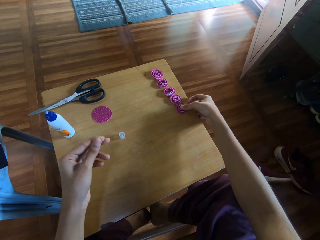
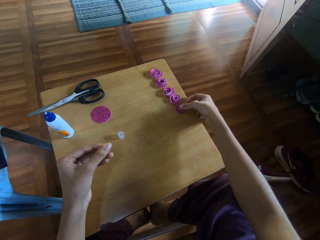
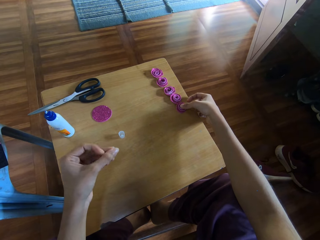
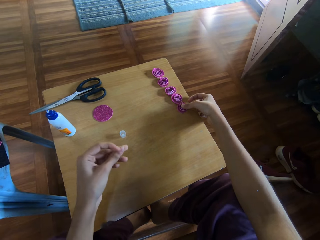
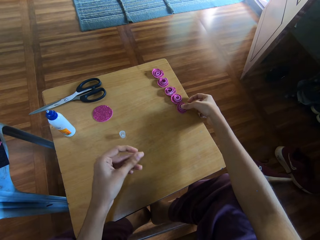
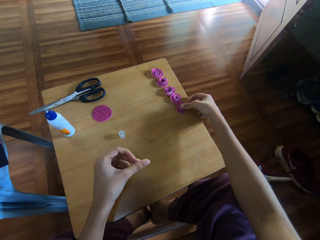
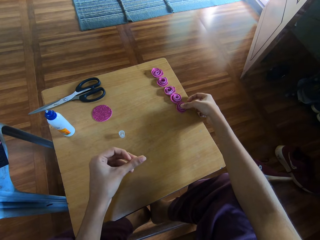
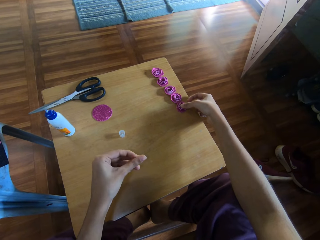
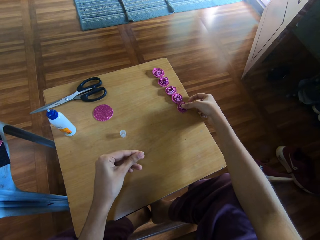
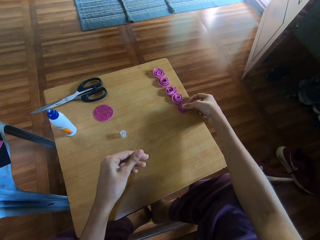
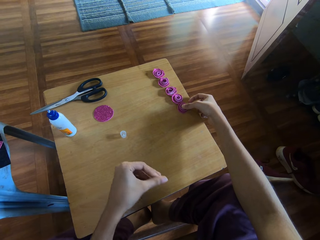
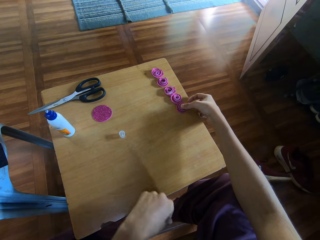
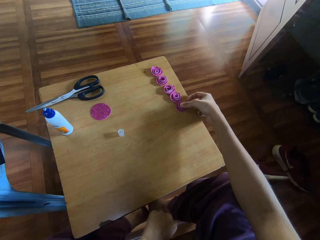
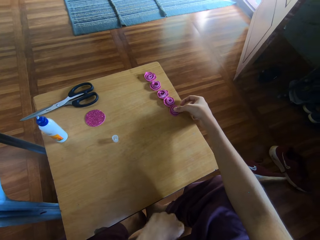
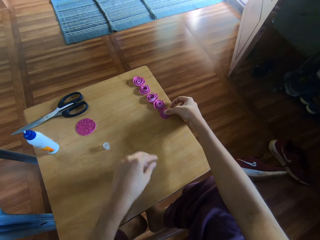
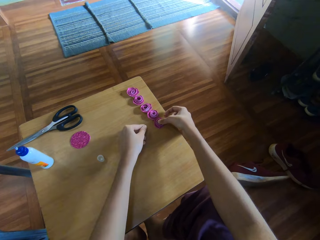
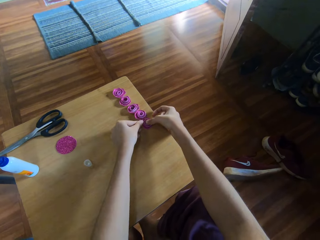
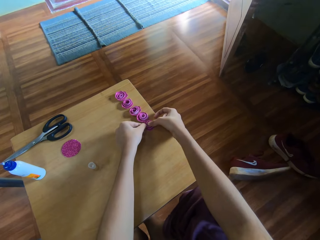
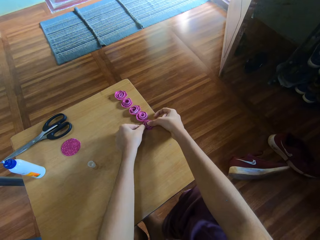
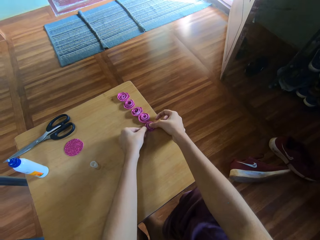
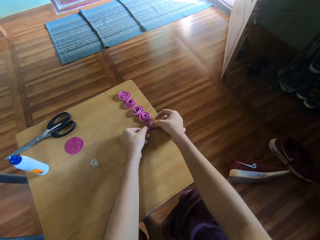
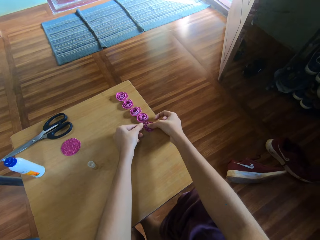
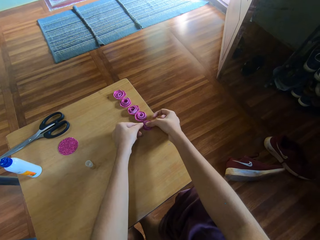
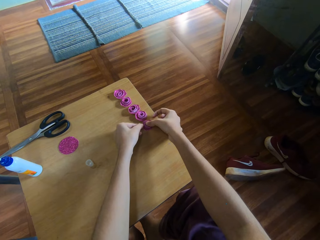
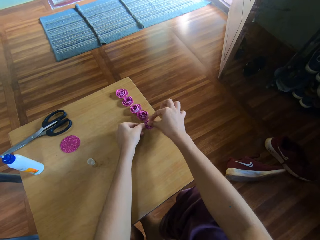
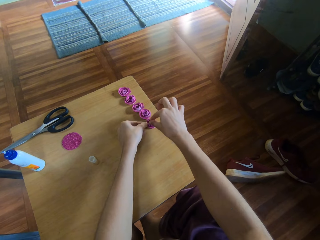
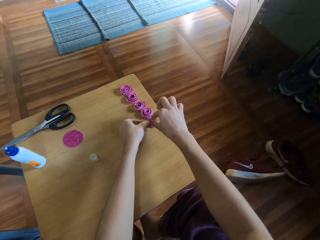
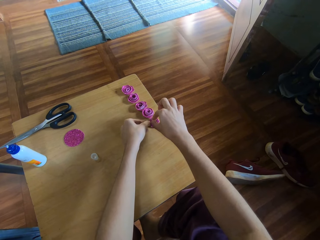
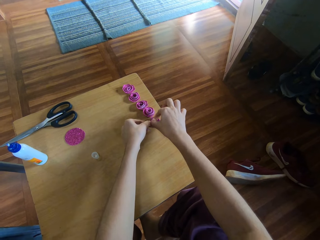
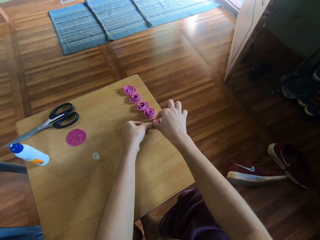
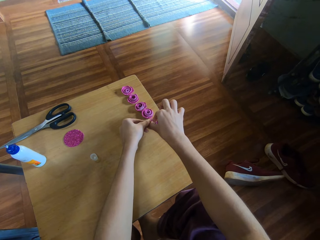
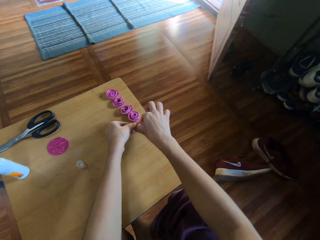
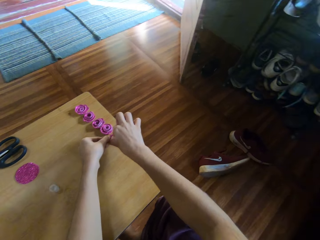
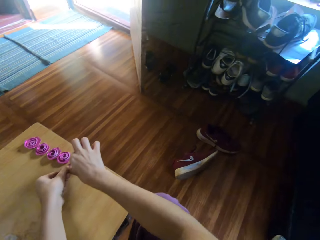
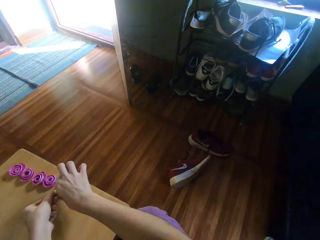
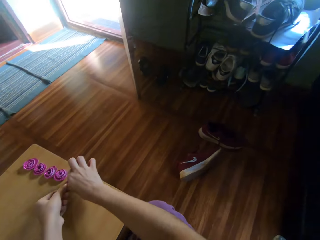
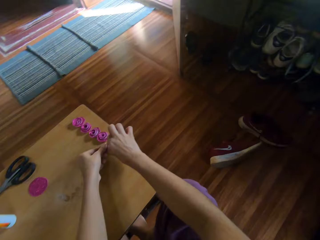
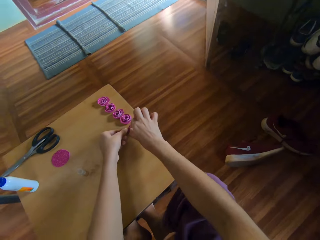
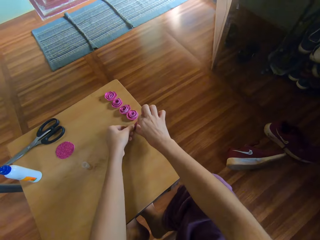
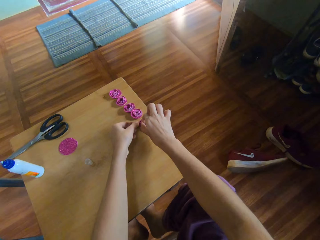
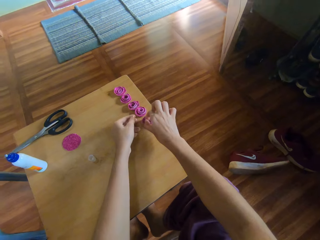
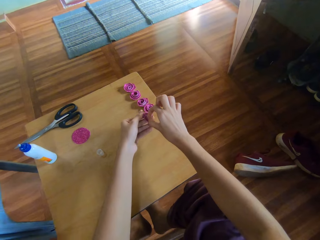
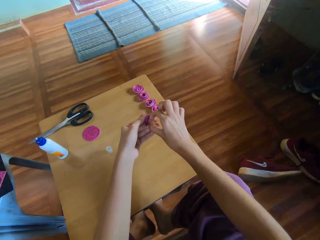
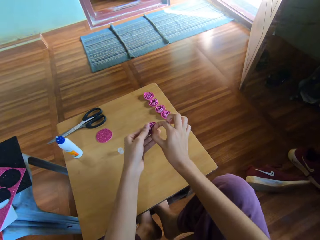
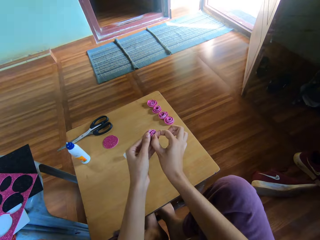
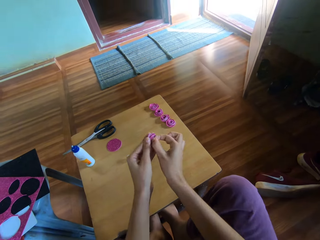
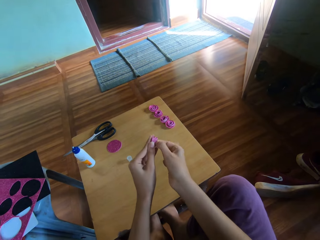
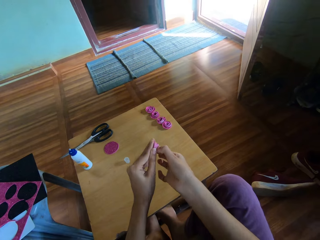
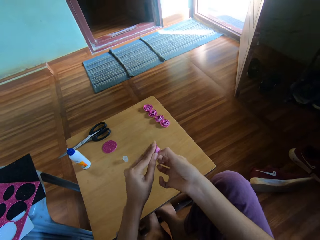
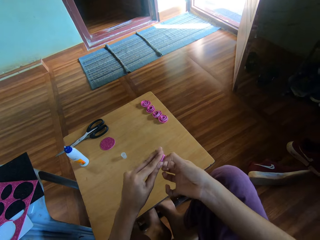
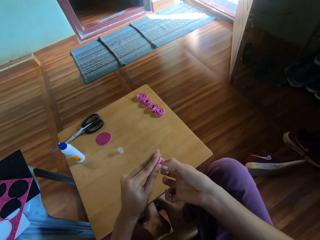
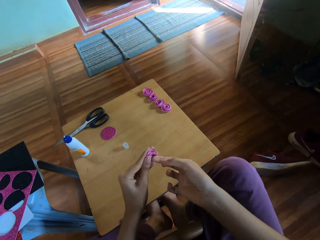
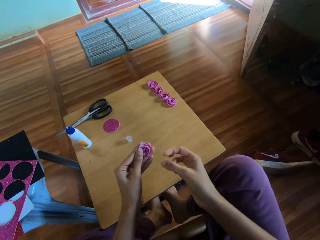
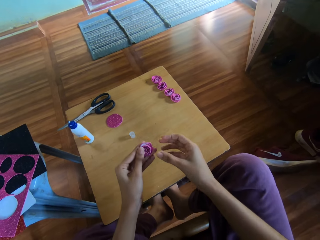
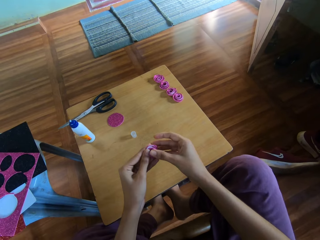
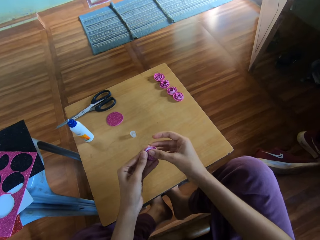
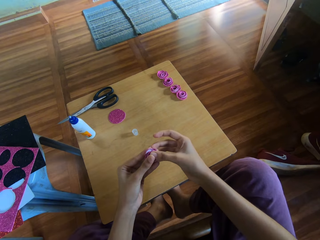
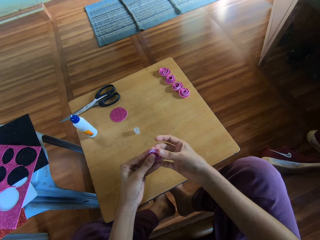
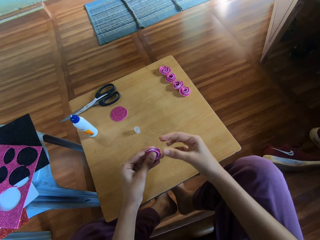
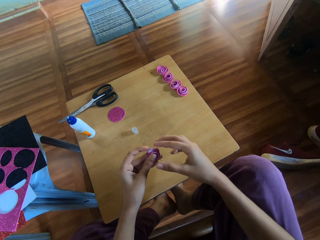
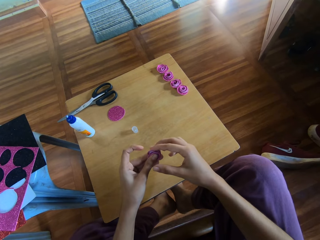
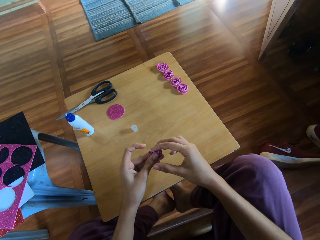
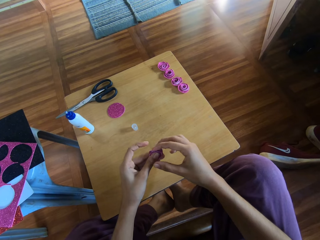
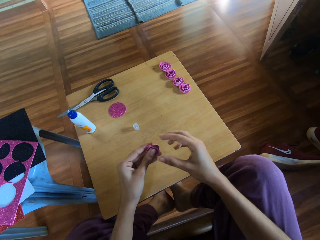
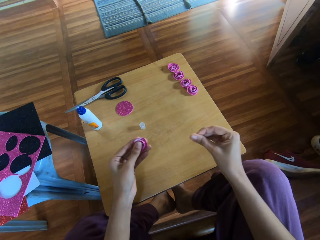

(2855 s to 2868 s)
The camera wearer holds the ribbon to match the glue with her right hand. She presses the rolled paper with both hands. She holds the ribbon to match the glue. She picks up the rolled paper with her right hand. She holds the rolled paper with both hands. She rolls the paper with her right hand. She twists the ribbon flower. She presses the rolled paper with both hands.

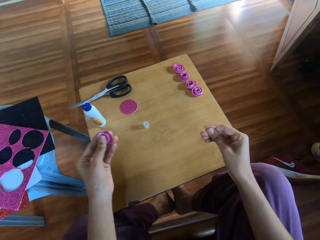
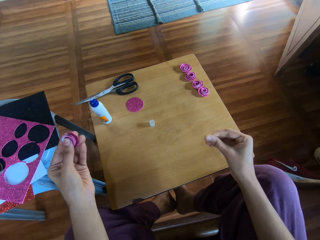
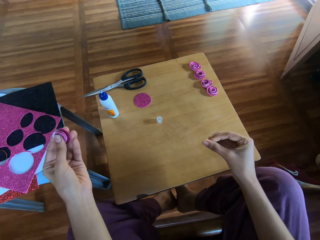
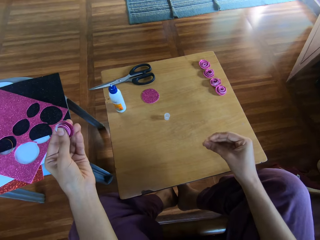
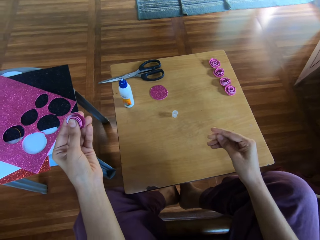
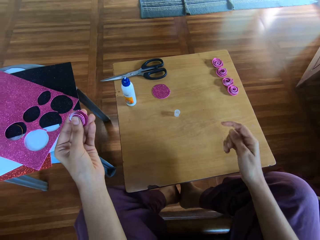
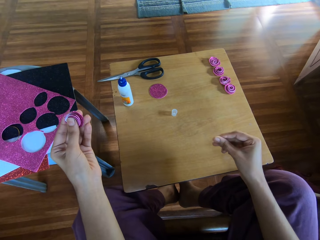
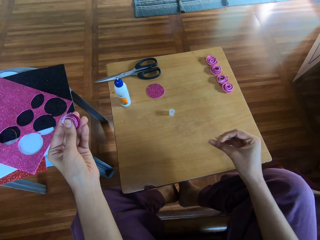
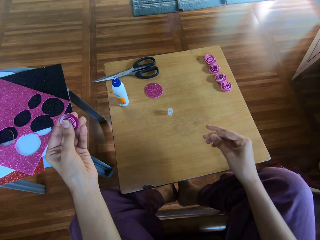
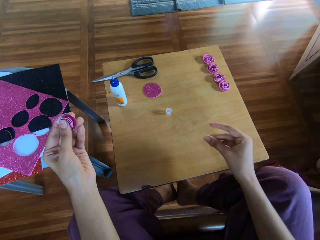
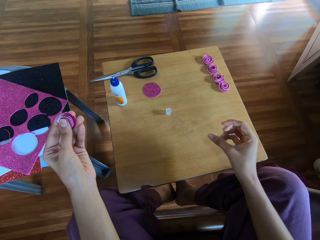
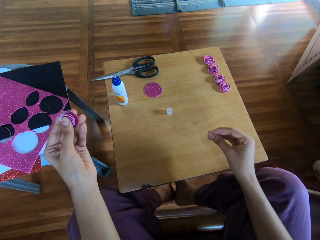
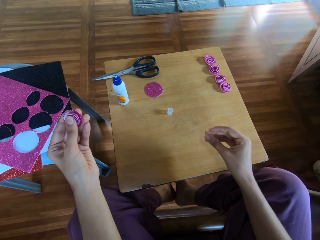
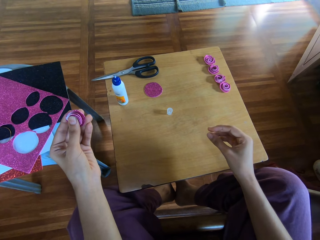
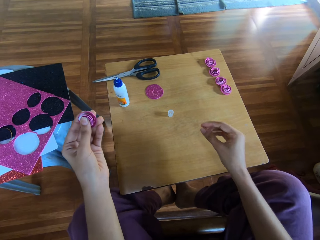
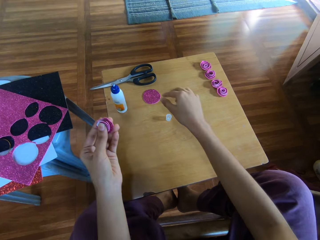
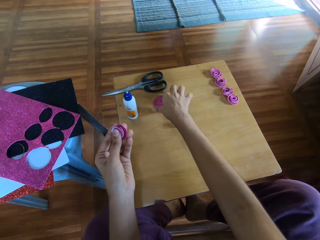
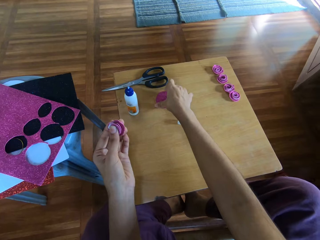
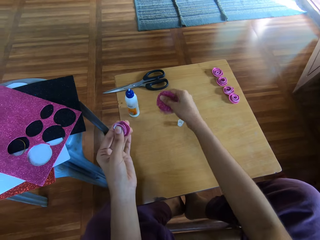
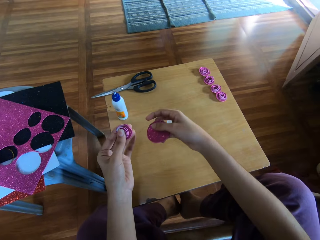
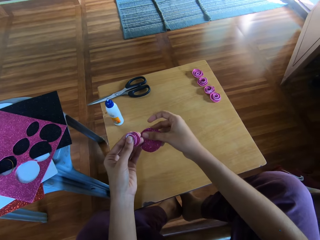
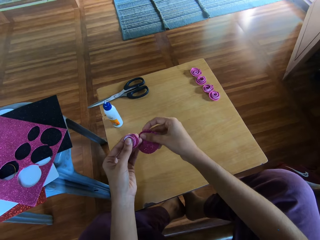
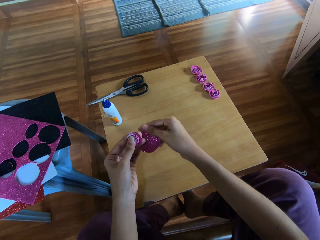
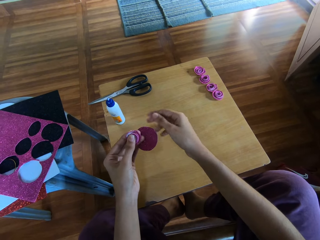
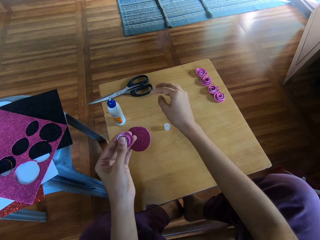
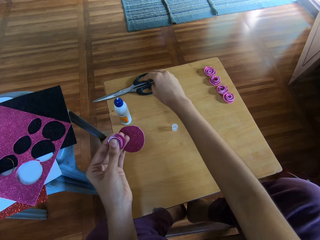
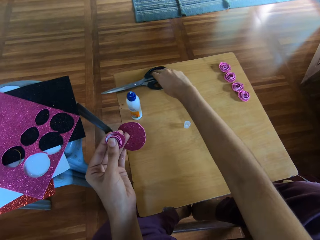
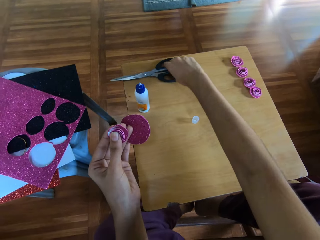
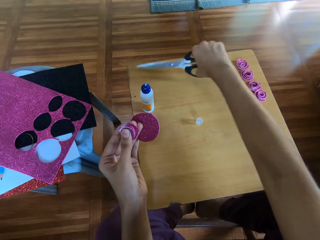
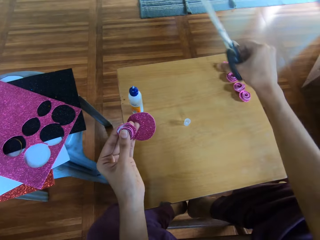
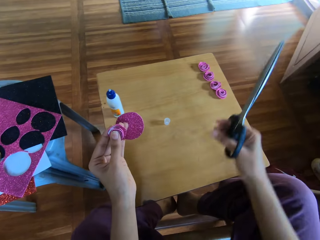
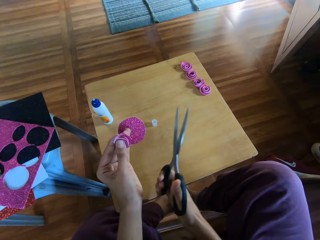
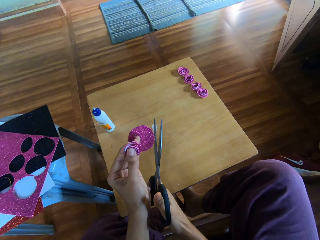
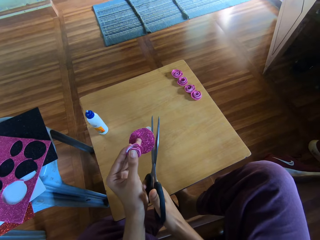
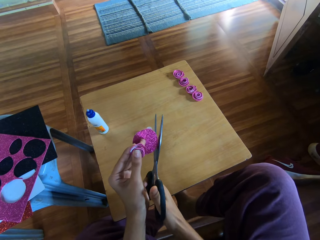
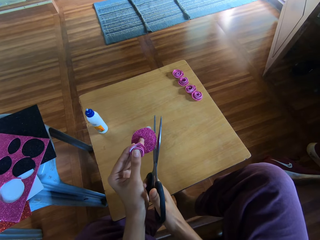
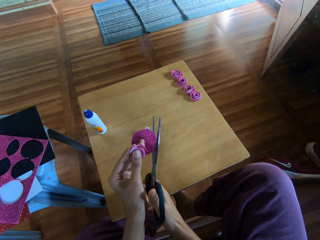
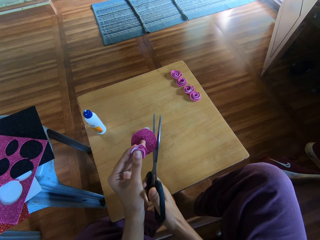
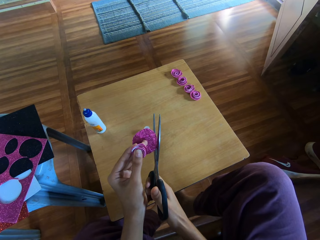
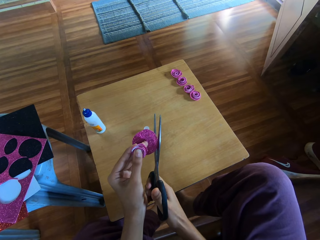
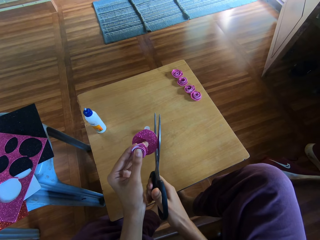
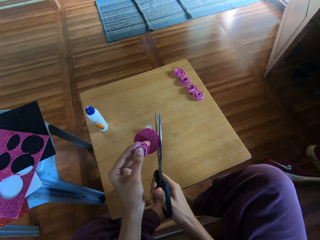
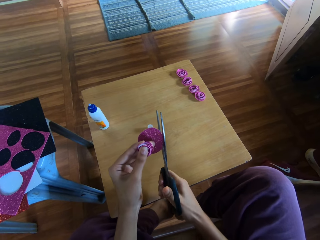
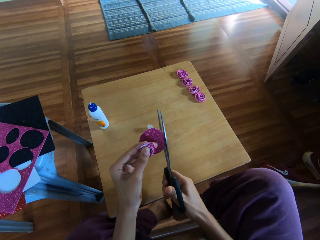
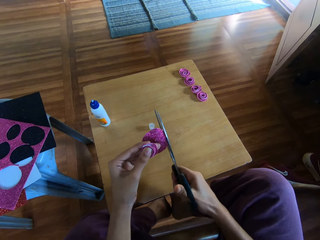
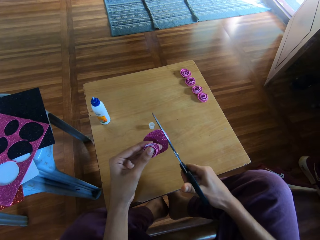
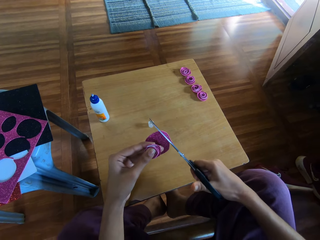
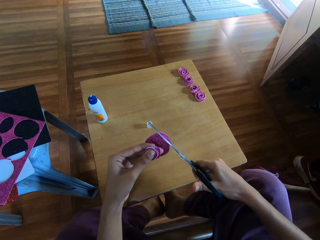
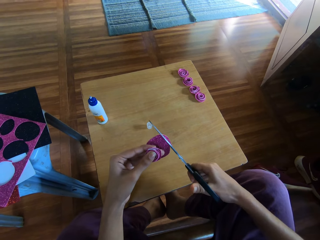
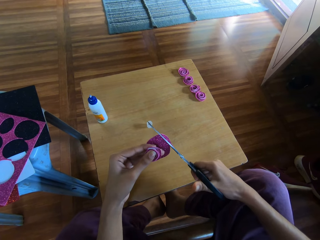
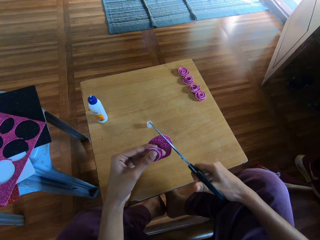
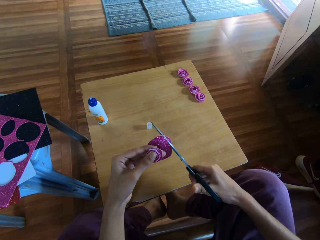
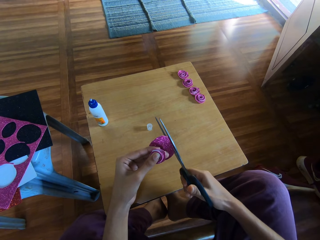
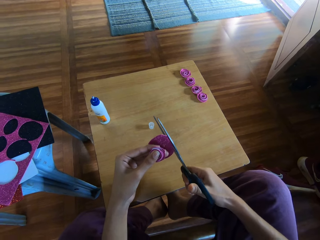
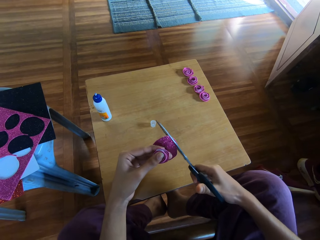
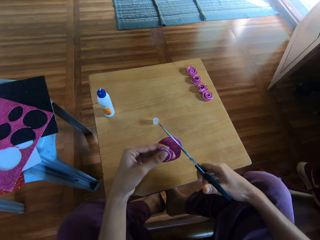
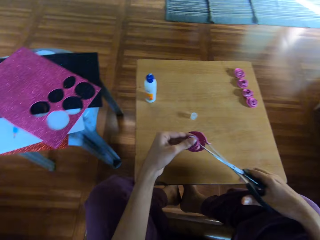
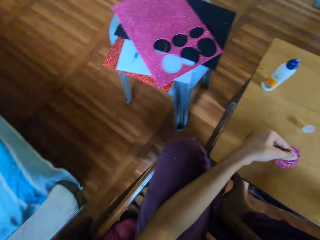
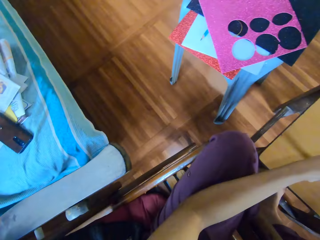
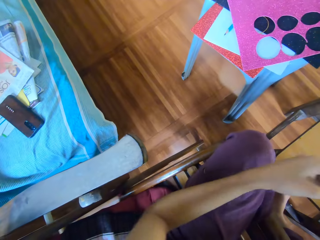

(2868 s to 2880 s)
The camera wearer rubs her left fingers together to remove glue. She picks up a paper or ribbon from the wood with her left hand. She puts the paper in her right hand. She picks up scissors from the wood with her right hand. She cuts the paper with the scissors. She stops cutting the paper.
